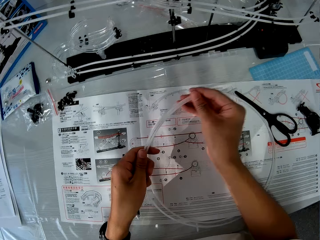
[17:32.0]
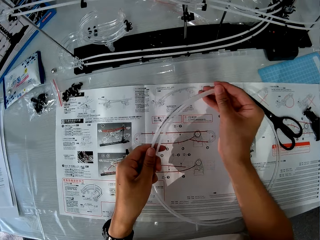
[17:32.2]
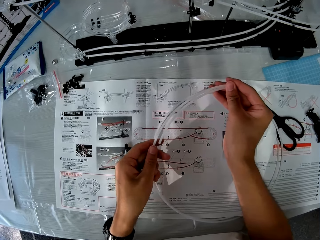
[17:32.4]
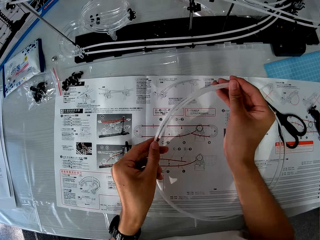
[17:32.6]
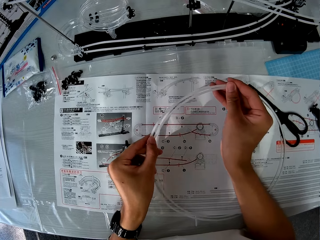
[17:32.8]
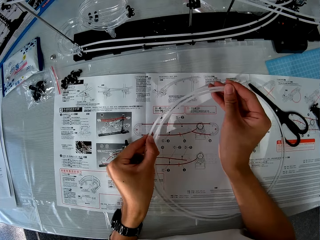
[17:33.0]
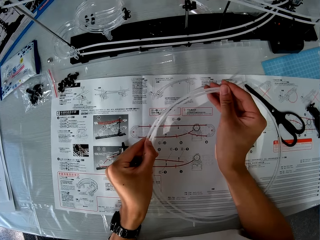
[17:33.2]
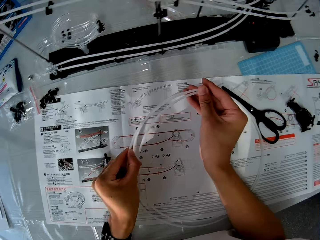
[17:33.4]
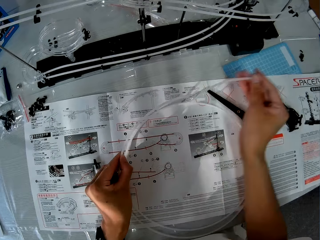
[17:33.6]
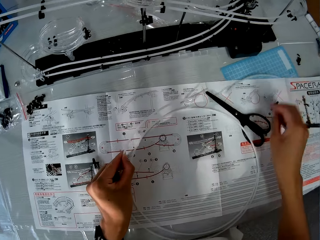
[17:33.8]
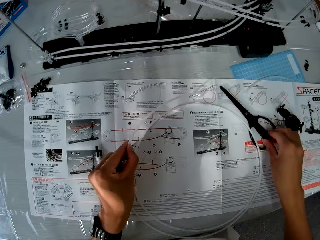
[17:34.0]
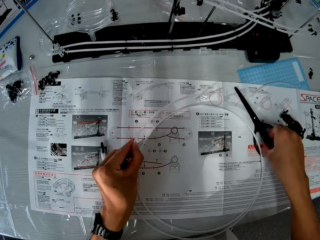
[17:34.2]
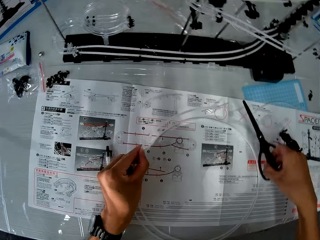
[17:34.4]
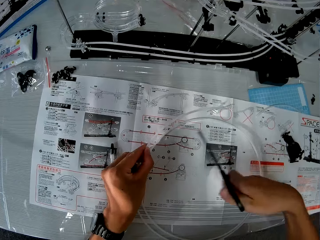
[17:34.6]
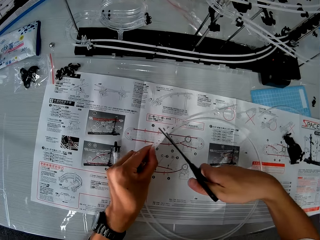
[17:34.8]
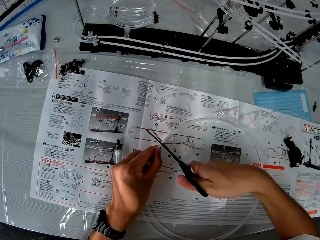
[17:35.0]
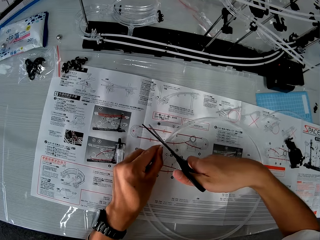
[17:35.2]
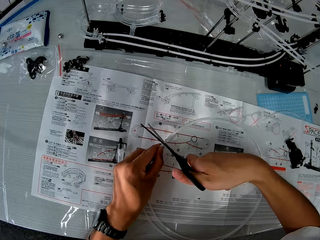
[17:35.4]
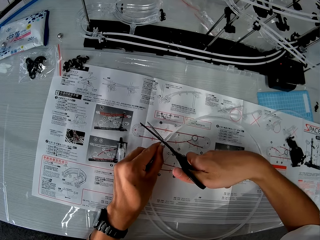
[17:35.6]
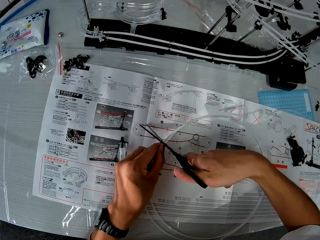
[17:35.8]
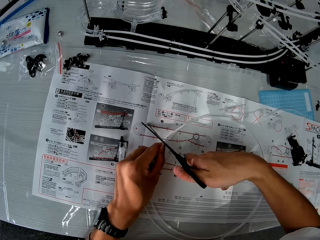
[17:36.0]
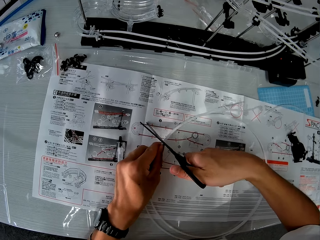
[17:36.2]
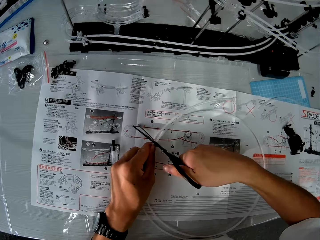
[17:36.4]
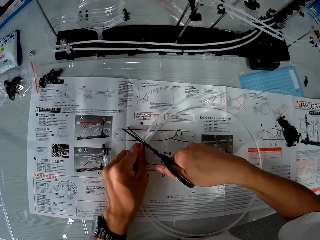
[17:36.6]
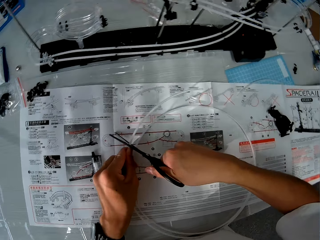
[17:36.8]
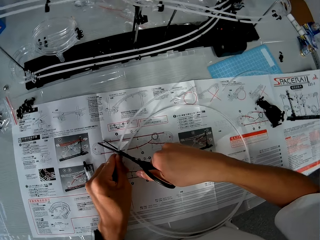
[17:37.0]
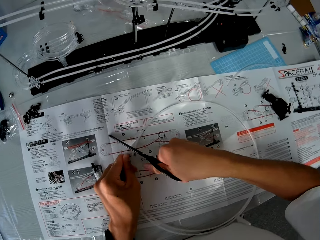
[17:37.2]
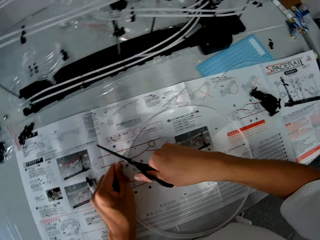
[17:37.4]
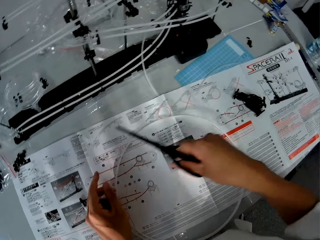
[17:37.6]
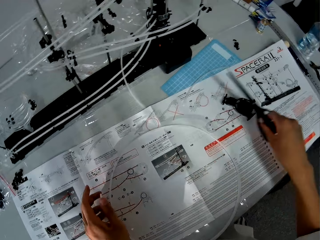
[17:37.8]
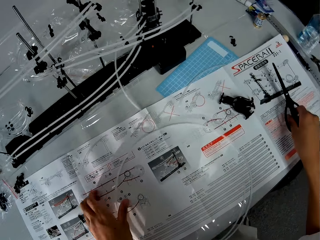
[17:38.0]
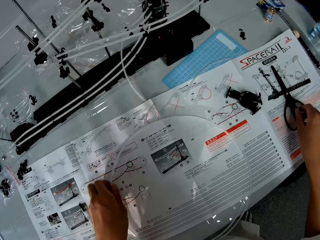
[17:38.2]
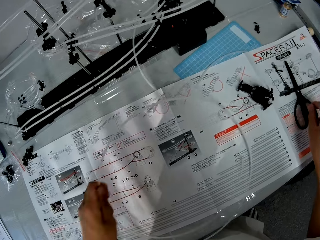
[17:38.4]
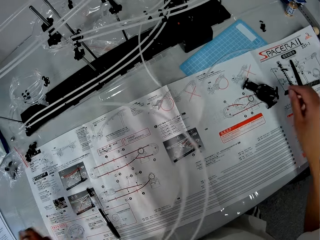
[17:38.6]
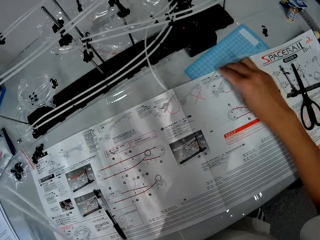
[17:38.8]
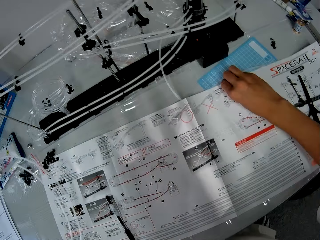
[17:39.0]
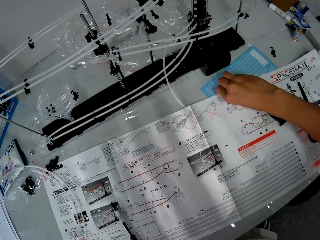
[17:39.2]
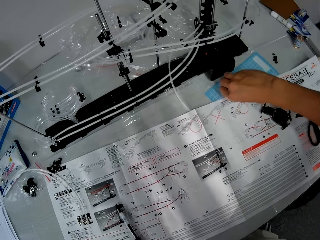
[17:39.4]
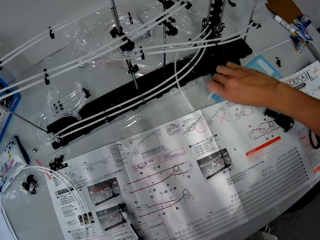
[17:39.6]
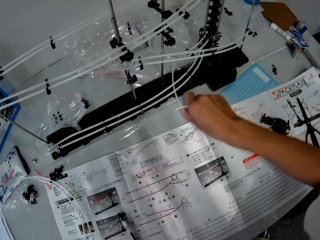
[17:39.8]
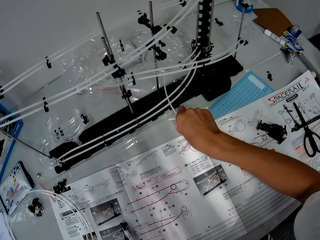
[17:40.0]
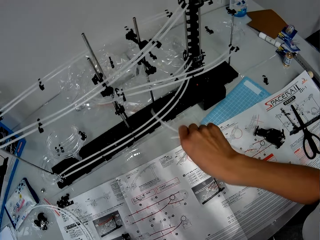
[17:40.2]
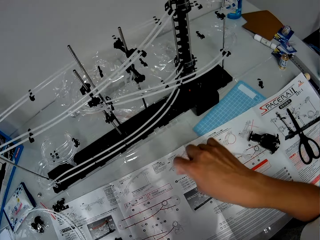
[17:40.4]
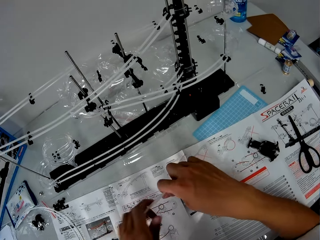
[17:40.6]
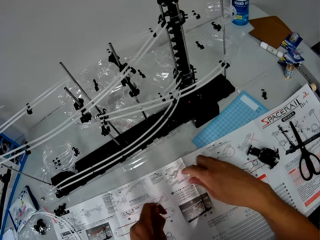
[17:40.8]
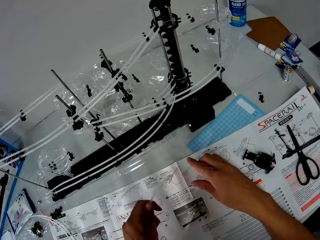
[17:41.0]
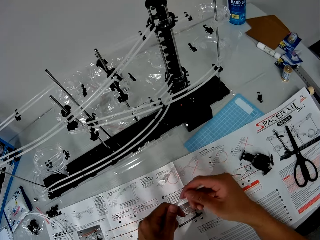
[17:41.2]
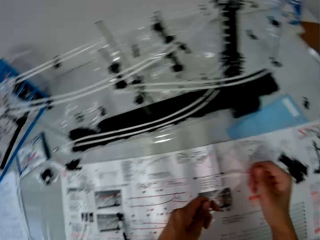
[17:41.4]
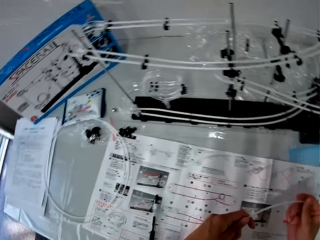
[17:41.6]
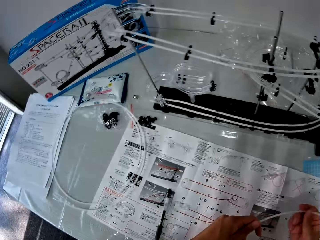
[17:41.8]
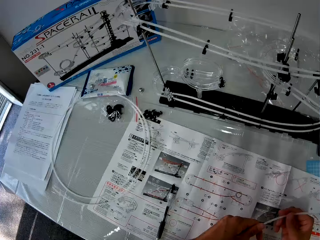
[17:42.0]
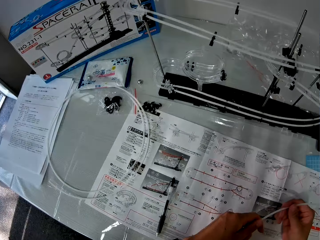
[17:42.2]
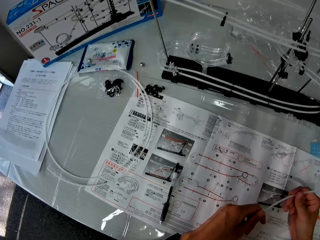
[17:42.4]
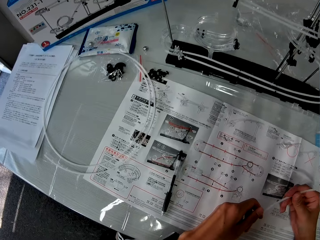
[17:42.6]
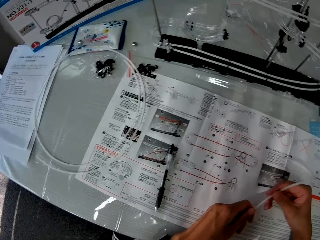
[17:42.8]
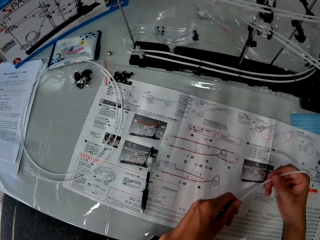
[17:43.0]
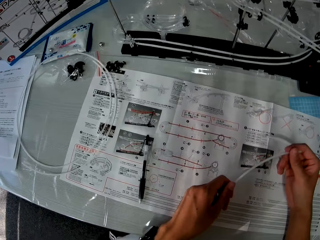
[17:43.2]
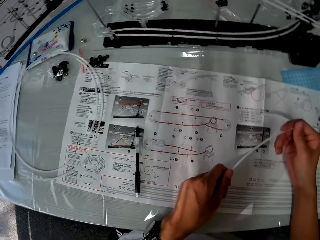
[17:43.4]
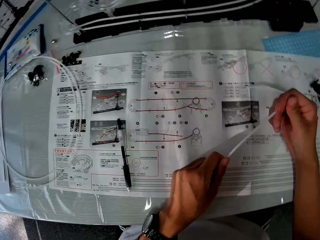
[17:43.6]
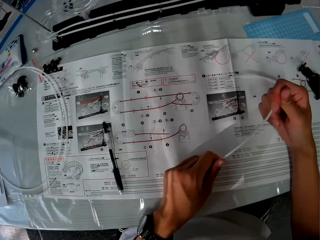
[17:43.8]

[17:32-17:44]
The camera wearer drops the piece on the table. He picks the scissors from the table again. He cuts the circular piece with the scissors. He drops the scissors on the table. He moves the circular piece to another position on the table. He picks the standard rail from the booklet. He picks the pieces from the table with his right hand. He drops one of the pieces on the table. He looks at the blueprint on the table. He passes the other piece in his left hand to his right hand. He turns around and holds a standard rail.

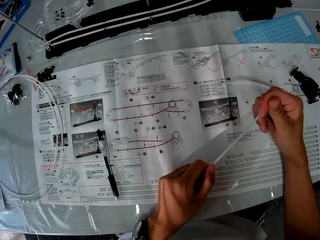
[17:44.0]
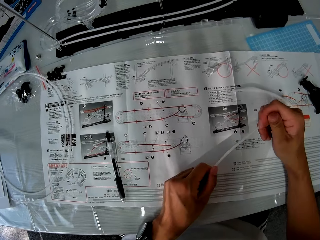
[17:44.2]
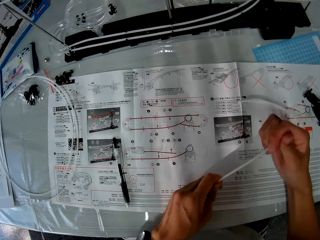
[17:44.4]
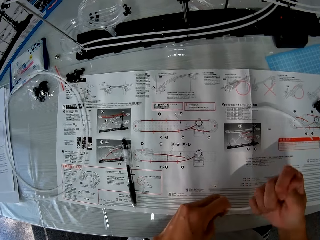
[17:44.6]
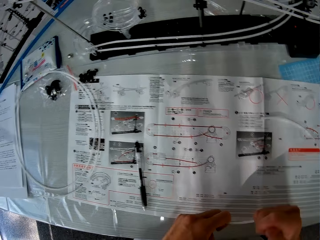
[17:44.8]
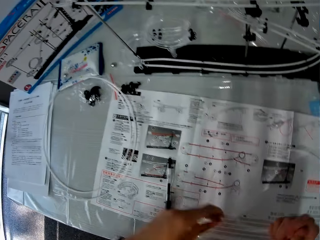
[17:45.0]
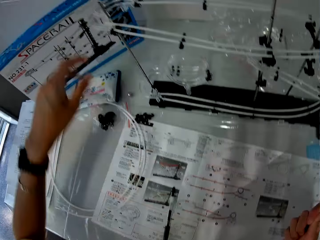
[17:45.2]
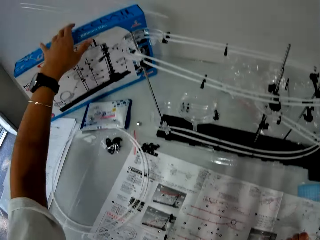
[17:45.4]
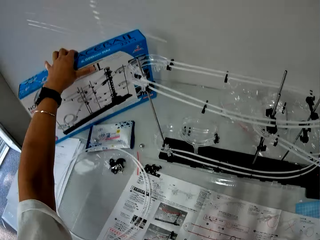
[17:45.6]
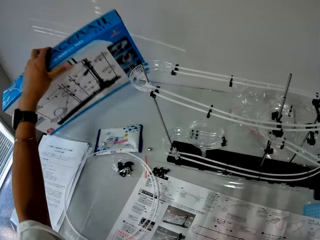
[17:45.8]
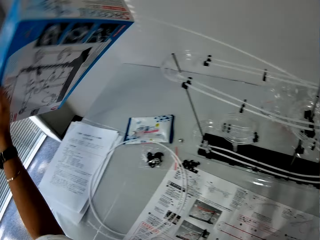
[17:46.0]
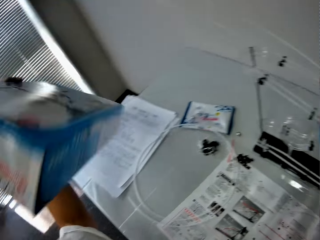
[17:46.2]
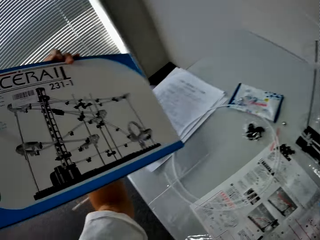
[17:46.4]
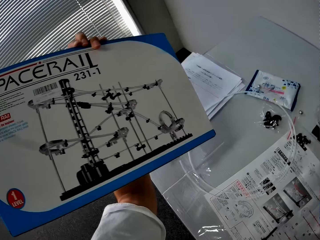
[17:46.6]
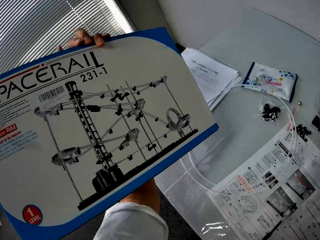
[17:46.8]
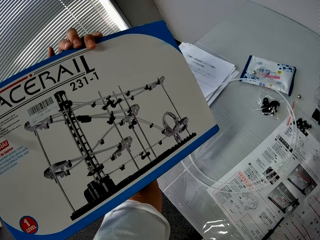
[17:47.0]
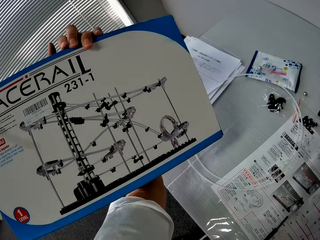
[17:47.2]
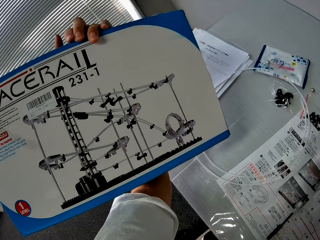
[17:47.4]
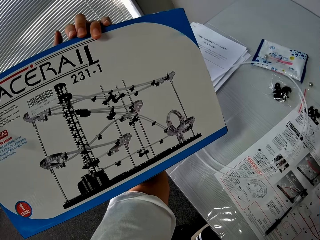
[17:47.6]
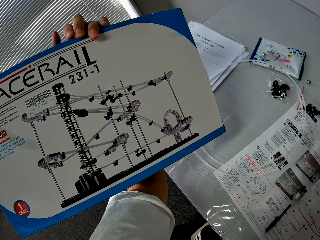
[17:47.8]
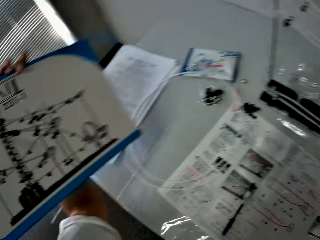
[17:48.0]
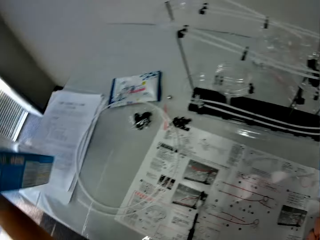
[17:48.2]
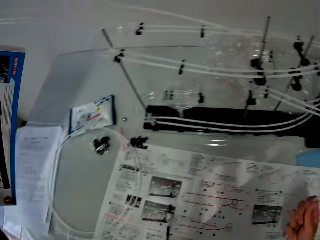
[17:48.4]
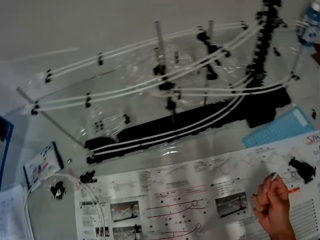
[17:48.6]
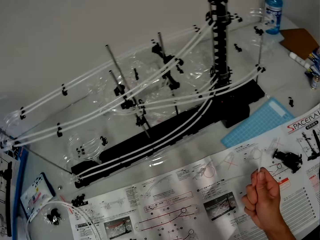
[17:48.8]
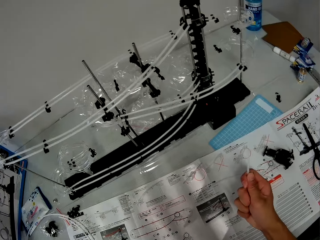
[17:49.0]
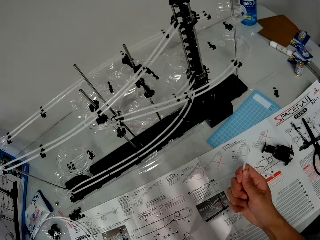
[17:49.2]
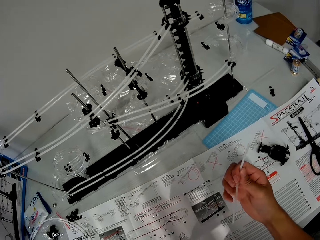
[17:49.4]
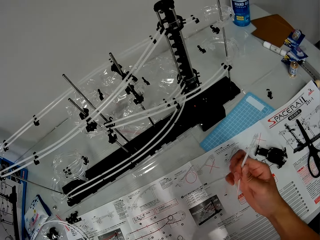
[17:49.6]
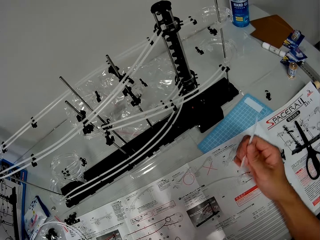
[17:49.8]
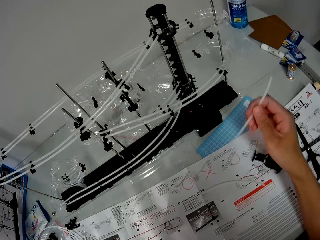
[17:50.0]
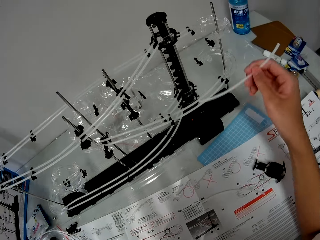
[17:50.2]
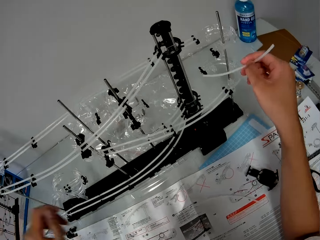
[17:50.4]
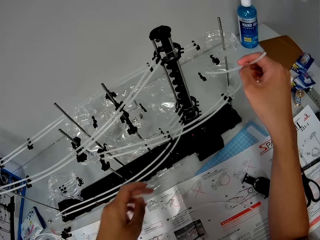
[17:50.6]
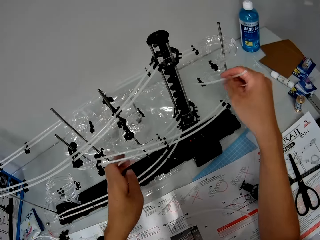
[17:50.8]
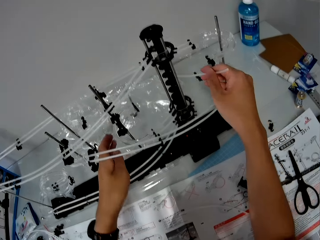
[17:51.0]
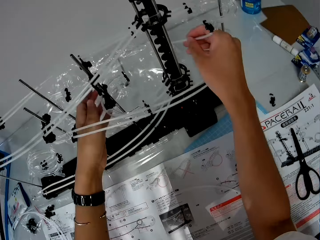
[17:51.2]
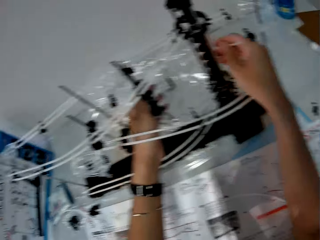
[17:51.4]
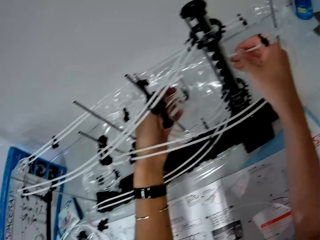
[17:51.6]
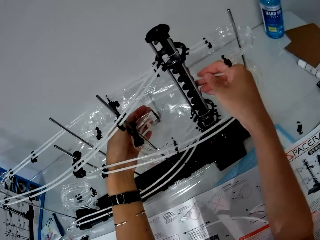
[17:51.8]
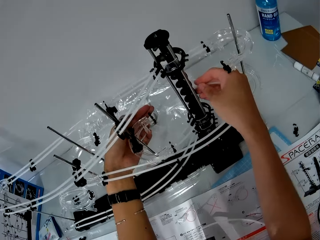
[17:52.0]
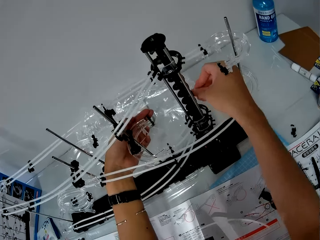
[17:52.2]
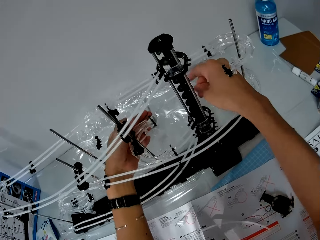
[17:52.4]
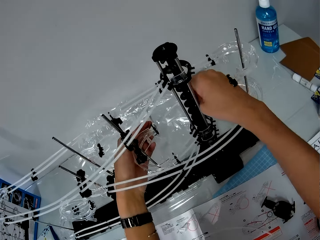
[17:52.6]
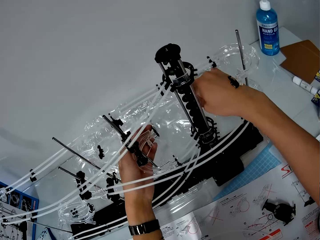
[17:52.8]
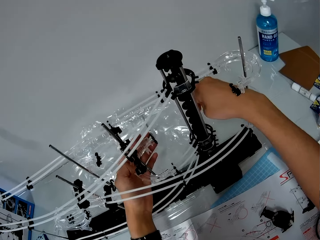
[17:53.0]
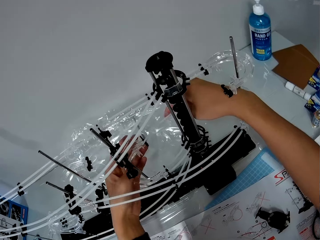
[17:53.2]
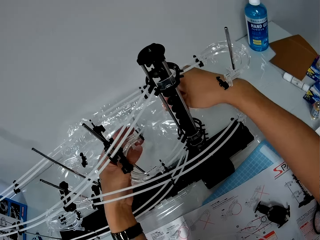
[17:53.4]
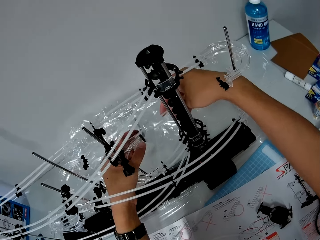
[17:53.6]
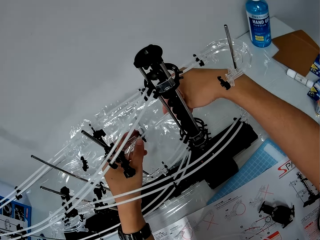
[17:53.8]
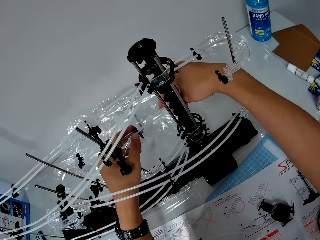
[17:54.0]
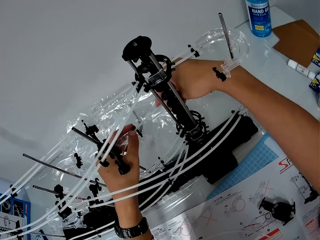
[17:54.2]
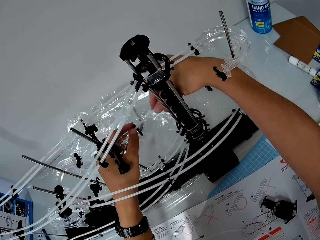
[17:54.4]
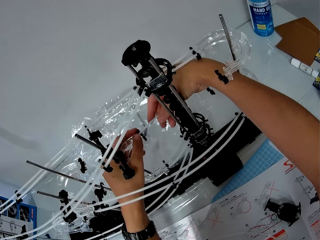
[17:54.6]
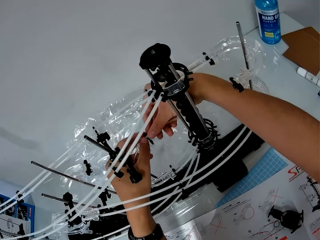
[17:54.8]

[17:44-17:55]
The camera wearer picks the space rail carton from the table with his left hand. He looks at the carton. He turns the carton. He turns around. He drops the carton on the table. He holds a standard rail. He looks at the space rail. He joins the piece in his hand to the space rail. He moves the standard rail towards the space rail. He holds the rail shaft. He fixes the standard rail on the rail stand.
